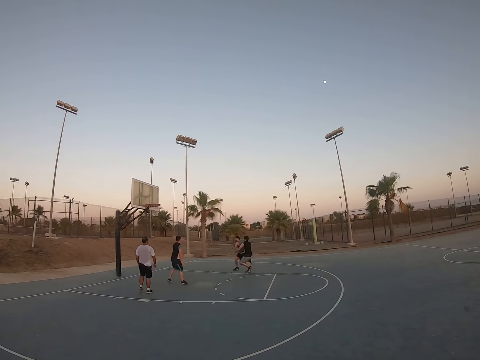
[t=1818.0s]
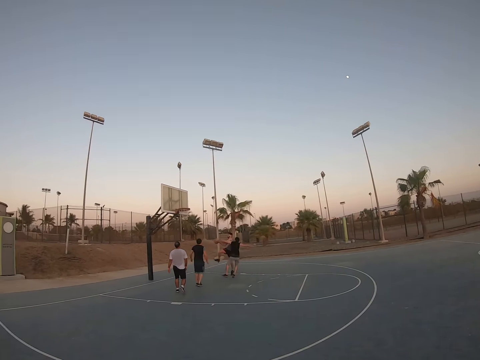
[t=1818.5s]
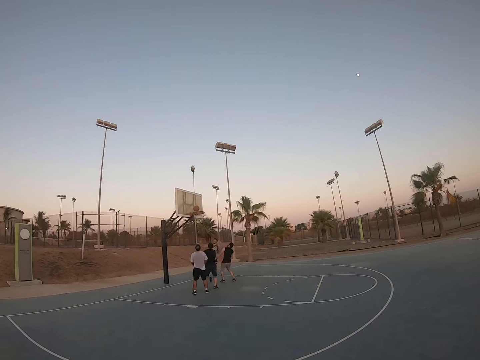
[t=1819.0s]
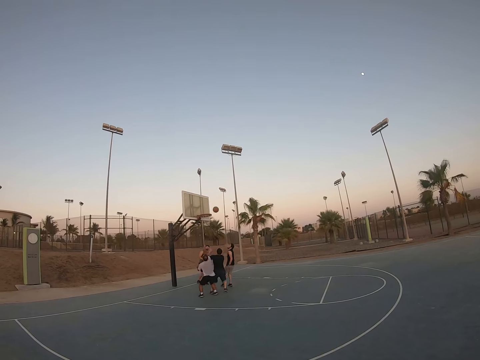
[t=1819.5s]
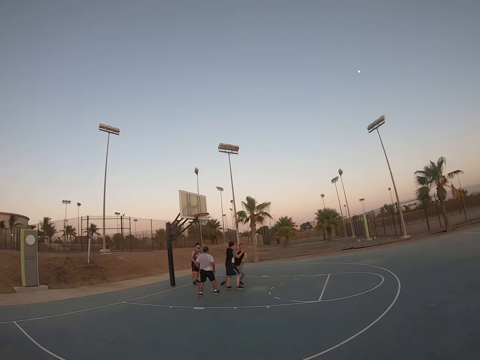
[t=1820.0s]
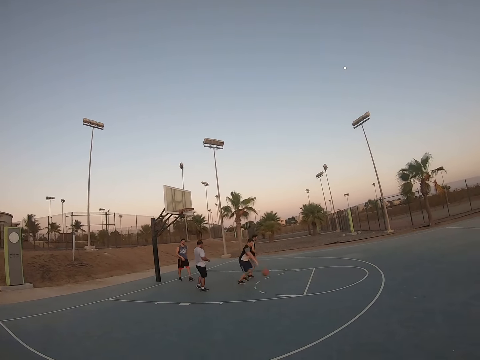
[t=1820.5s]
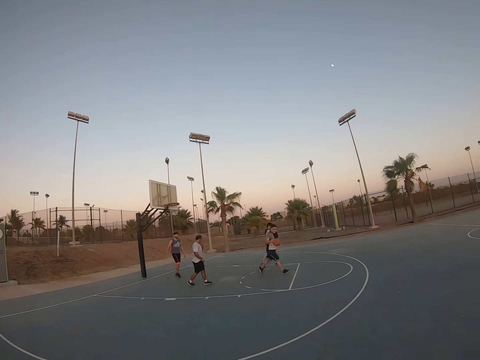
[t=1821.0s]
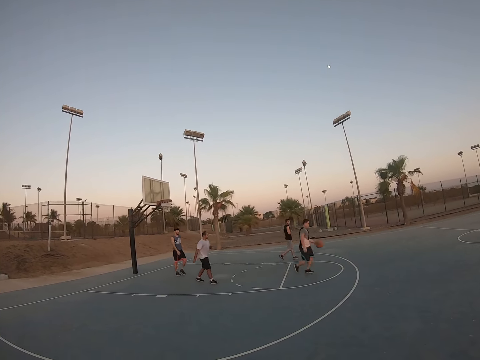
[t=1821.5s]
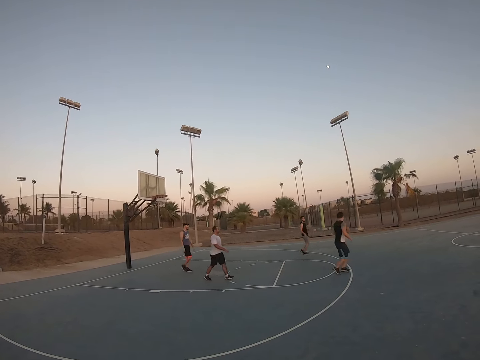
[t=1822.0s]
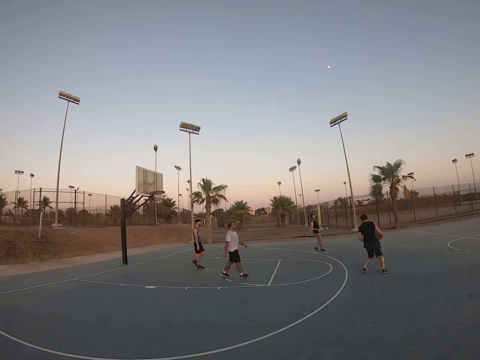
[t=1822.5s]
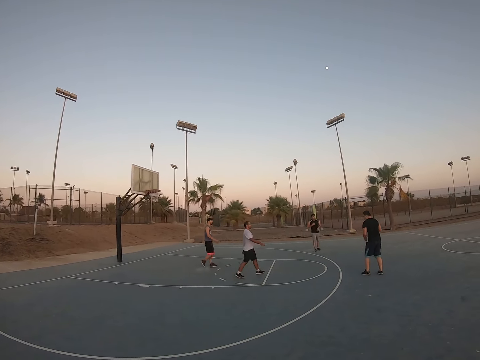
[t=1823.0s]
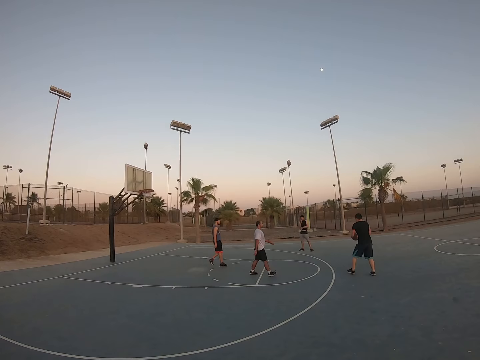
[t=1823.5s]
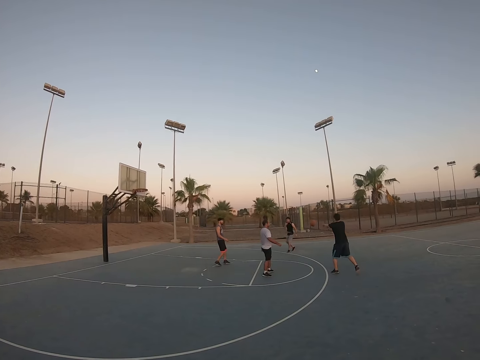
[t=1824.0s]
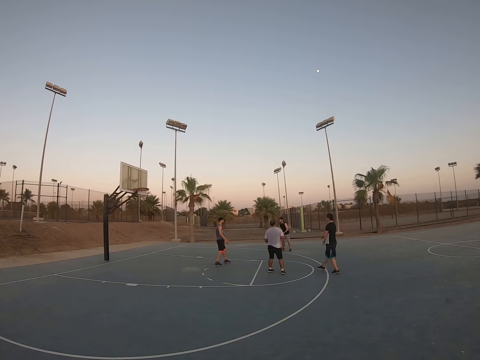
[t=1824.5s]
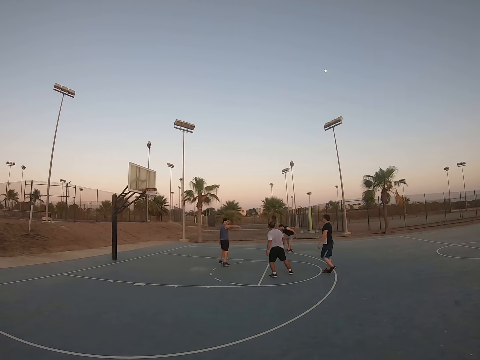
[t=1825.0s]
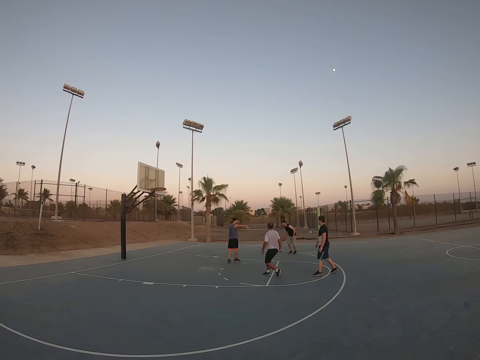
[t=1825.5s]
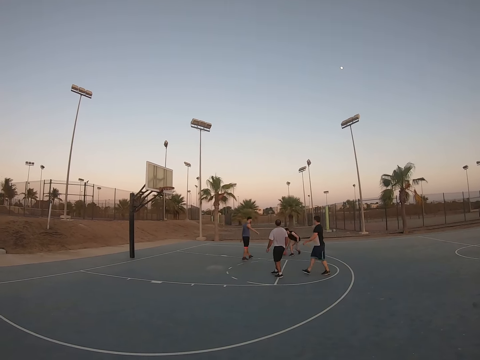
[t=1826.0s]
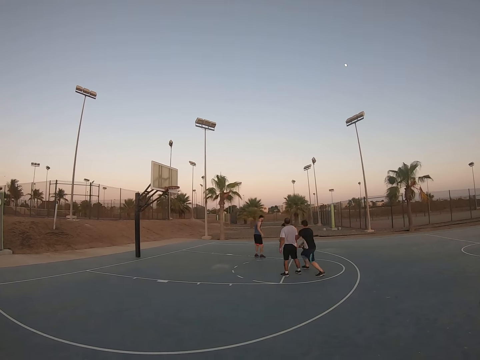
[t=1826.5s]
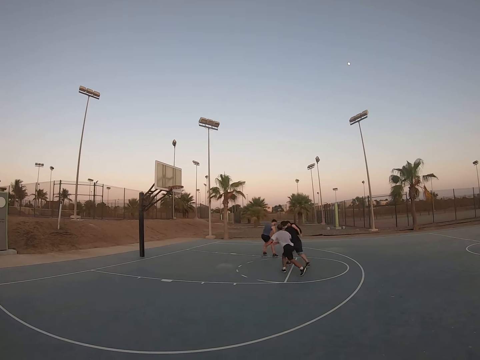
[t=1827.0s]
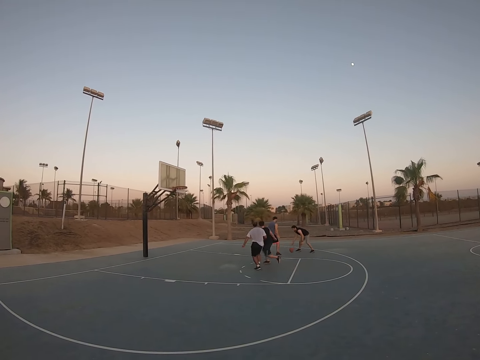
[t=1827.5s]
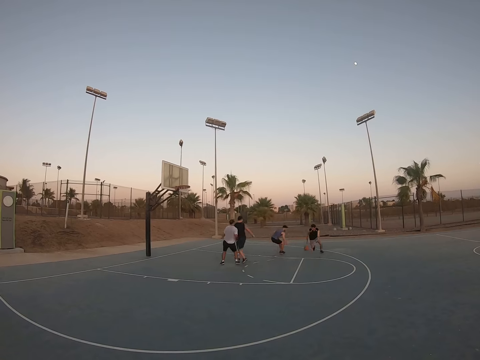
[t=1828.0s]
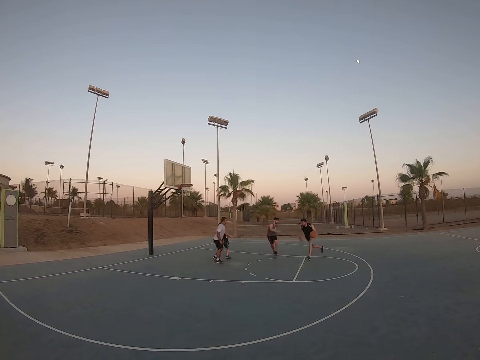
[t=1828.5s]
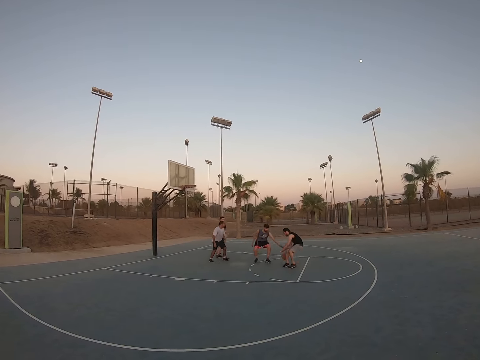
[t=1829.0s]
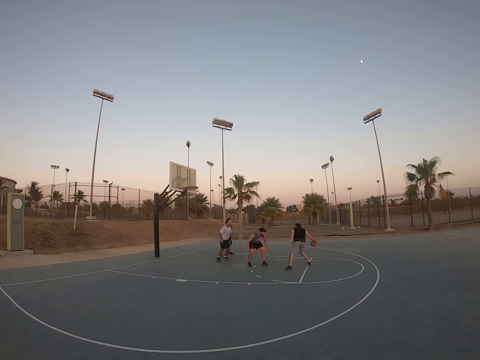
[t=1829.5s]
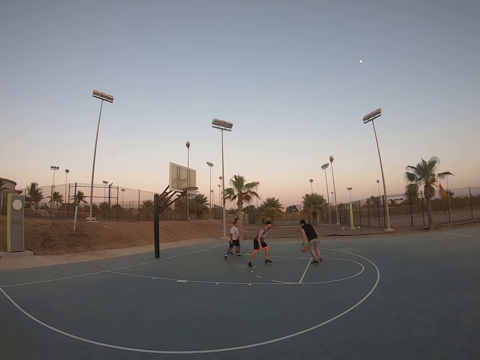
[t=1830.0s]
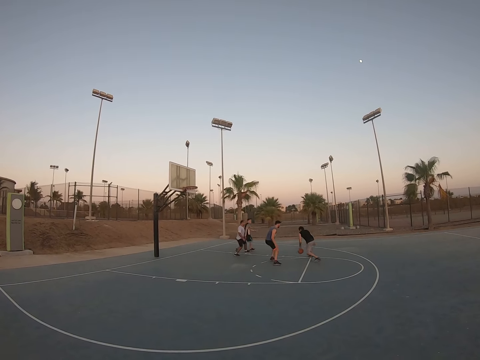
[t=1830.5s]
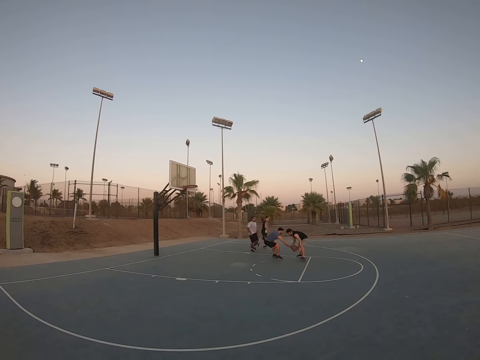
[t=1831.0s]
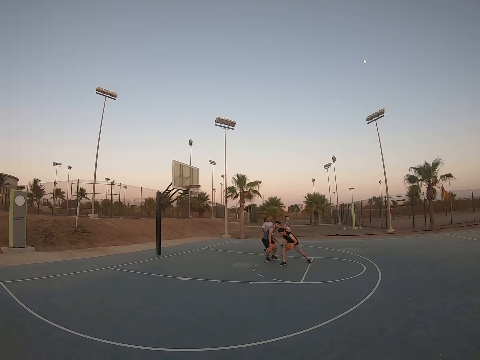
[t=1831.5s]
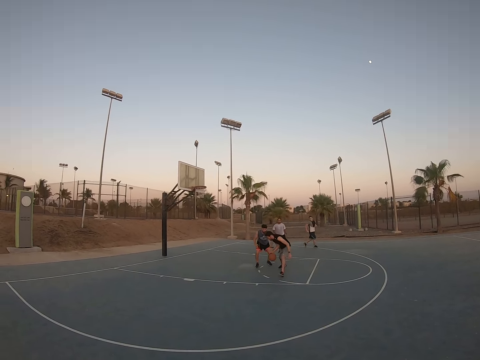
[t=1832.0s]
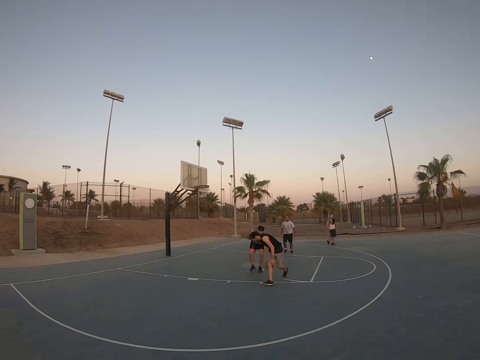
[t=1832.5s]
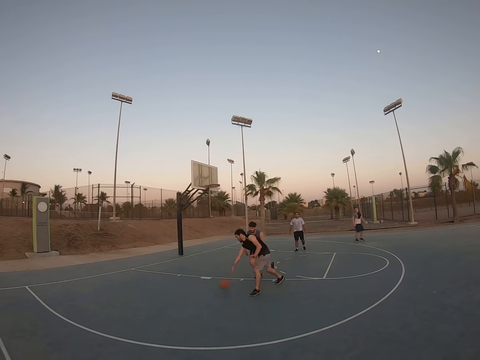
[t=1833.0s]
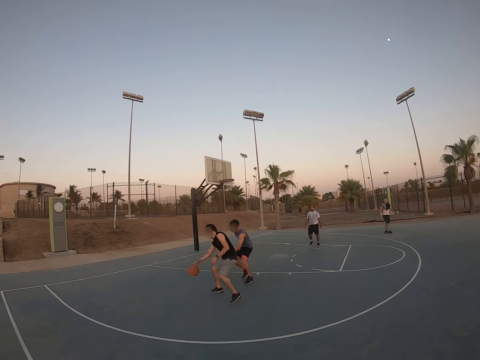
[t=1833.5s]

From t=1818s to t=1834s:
A man runs with the ball. He throws the ball to the field goal. Another man catches the ball. He bounces the ball. He throws the ball to a third man. The third man bounces the ball. The first man attempts to take the ball from the third man. The third man bounces the ball.

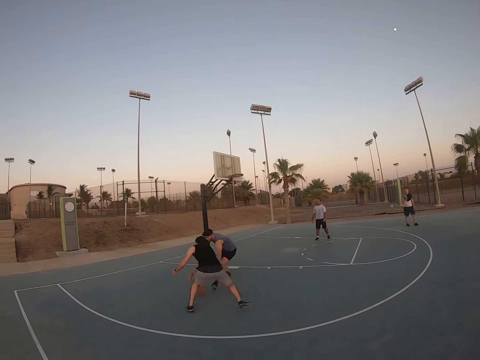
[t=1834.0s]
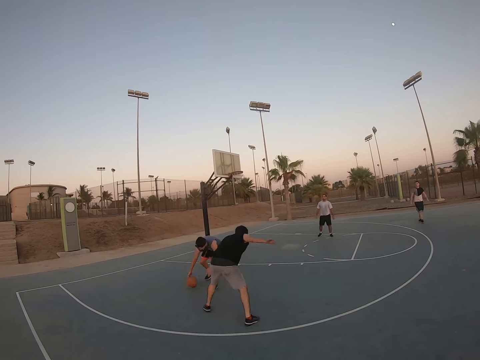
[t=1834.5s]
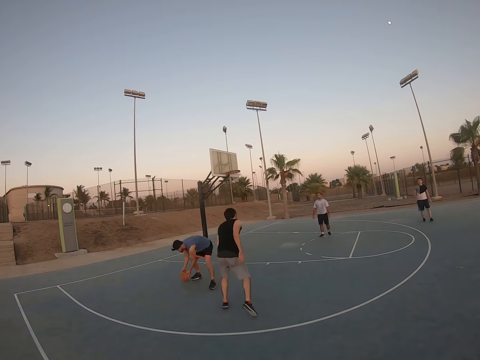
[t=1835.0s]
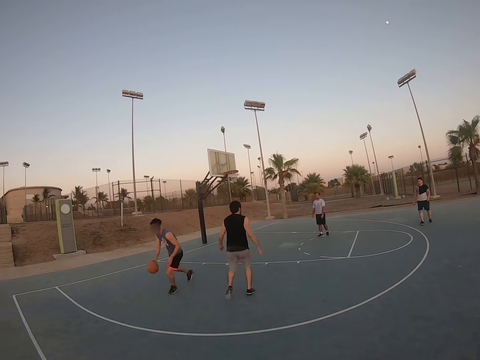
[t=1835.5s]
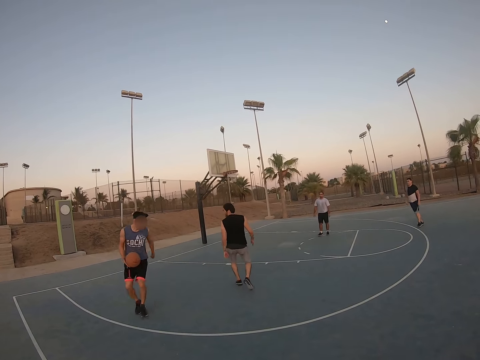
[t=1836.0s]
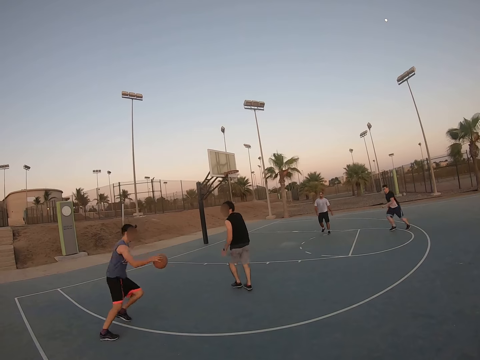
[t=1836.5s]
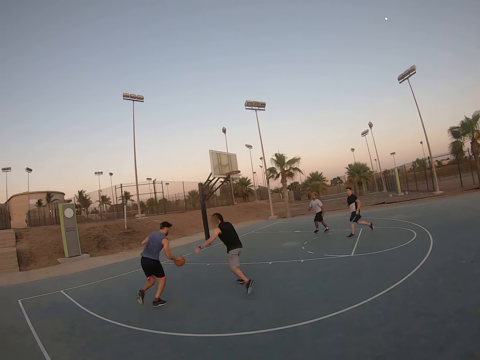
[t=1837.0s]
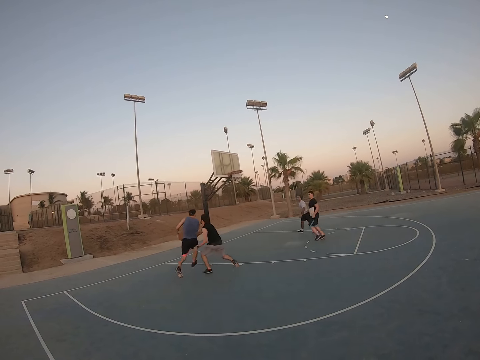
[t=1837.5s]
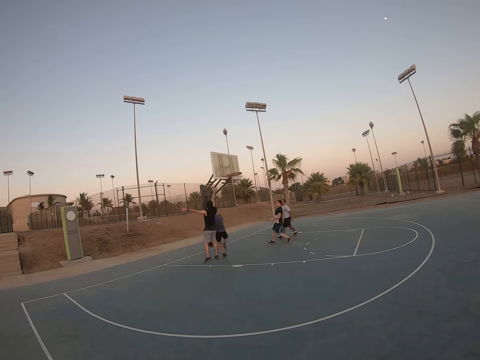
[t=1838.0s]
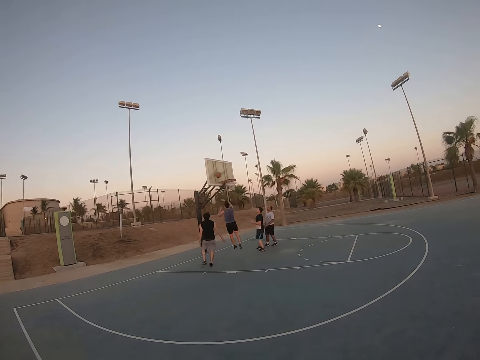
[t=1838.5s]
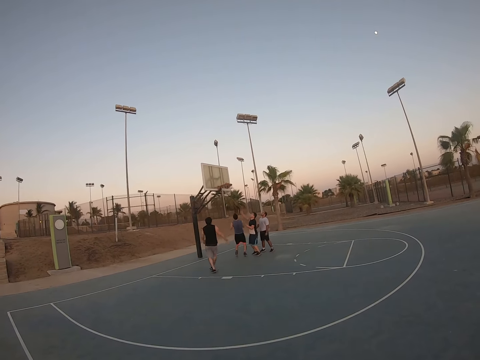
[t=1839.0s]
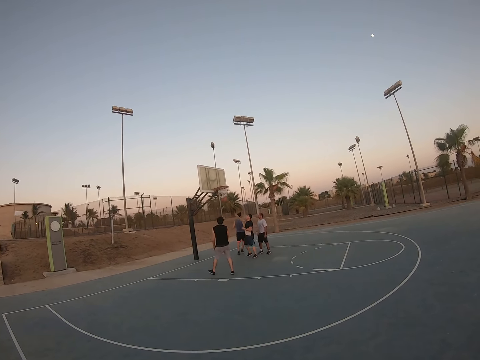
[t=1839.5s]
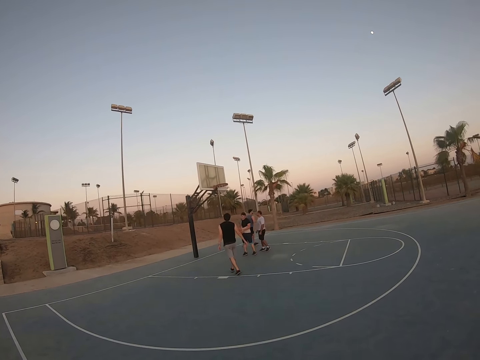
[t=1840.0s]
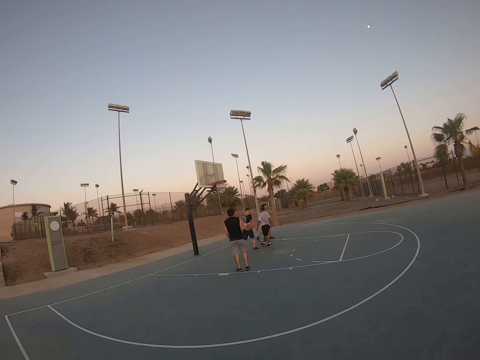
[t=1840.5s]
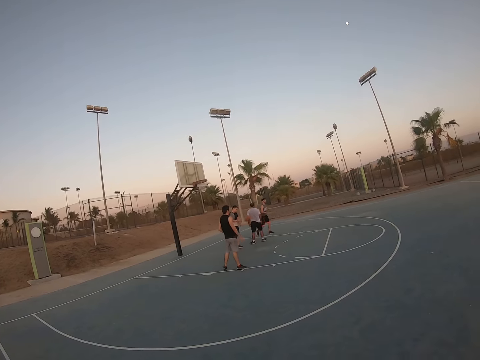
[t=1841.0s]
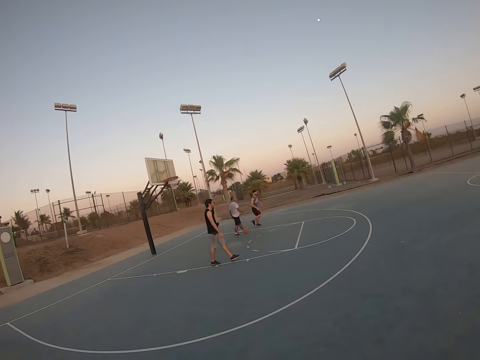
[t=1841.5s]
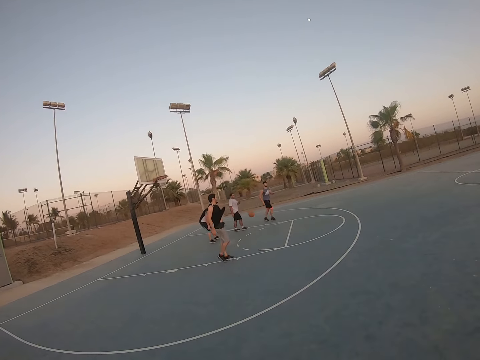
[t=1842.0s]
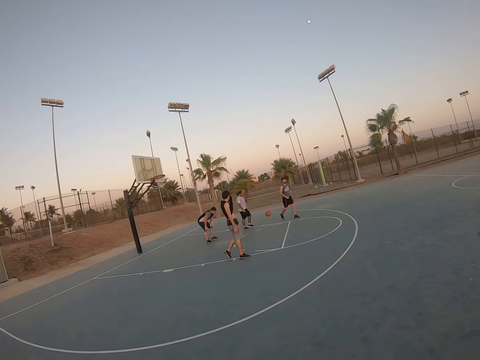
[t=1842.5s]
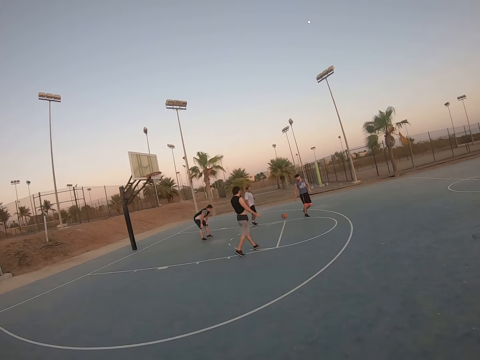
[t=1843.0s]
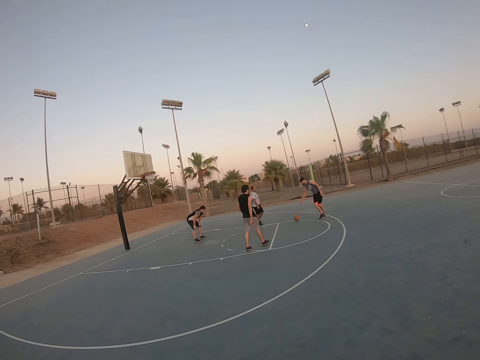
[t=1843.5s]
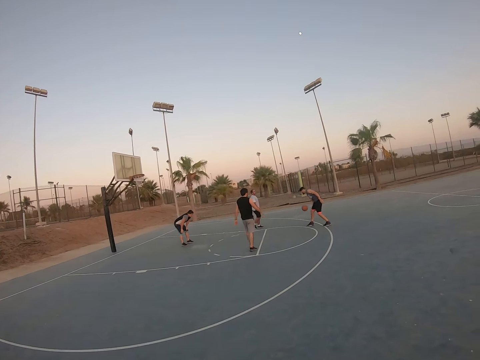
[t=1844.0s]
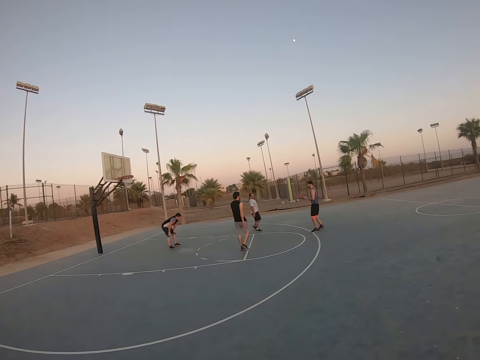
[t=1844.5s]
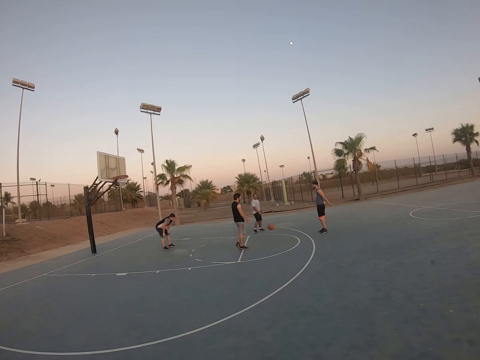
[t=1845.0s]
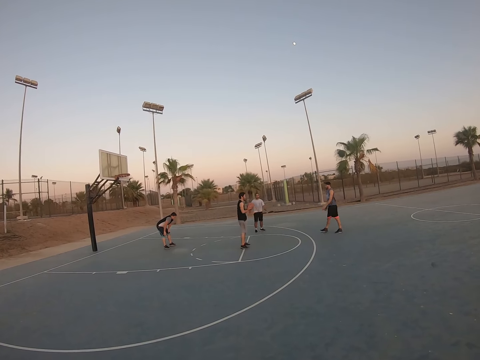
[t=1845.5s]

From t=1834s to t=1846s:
A man takes the ball from another man. The first man bounces the ball, throws the ball to the field goal, and scores. A third man catches the ball and throws the ball down. The first man picks up the ball and bounces the ball to the second man.
